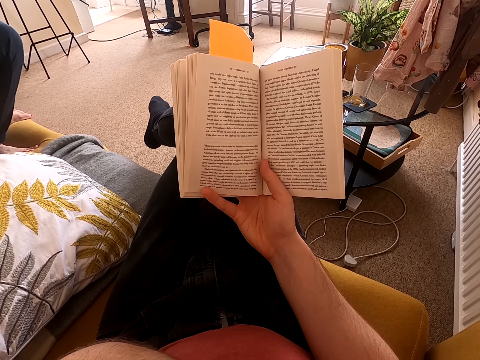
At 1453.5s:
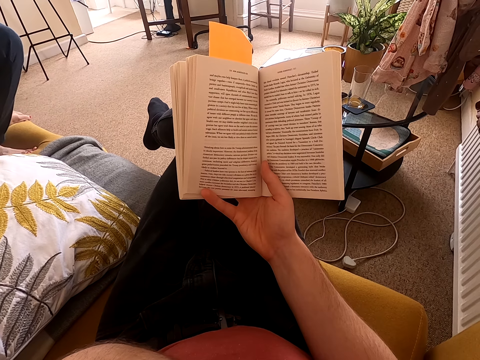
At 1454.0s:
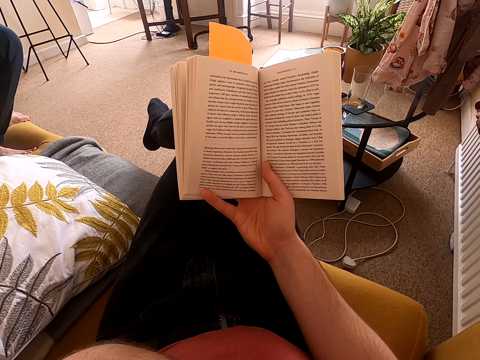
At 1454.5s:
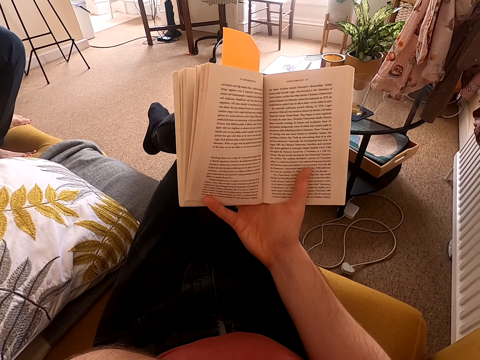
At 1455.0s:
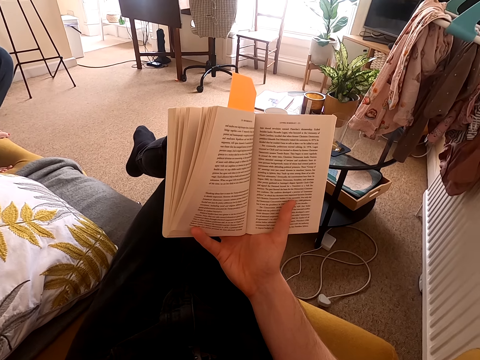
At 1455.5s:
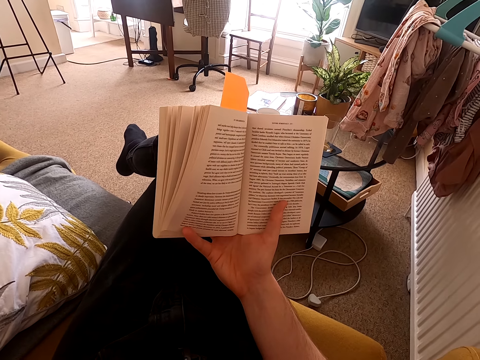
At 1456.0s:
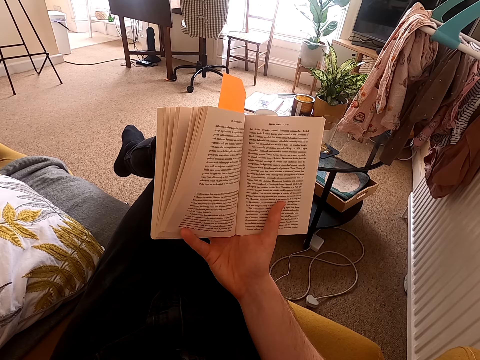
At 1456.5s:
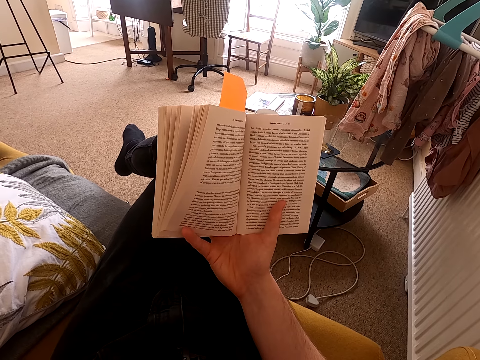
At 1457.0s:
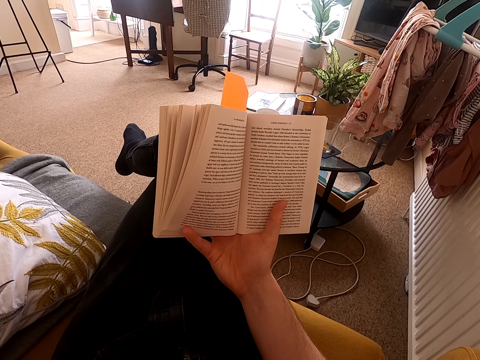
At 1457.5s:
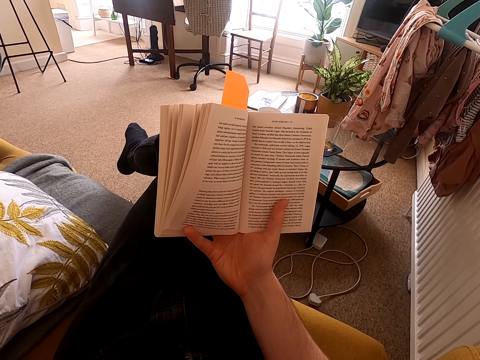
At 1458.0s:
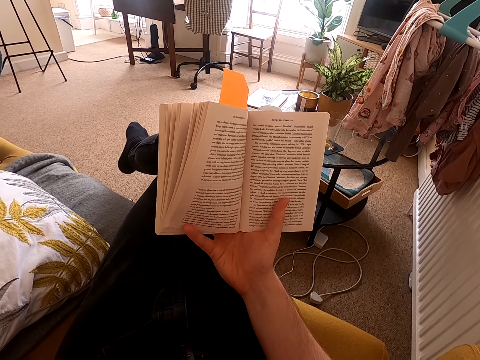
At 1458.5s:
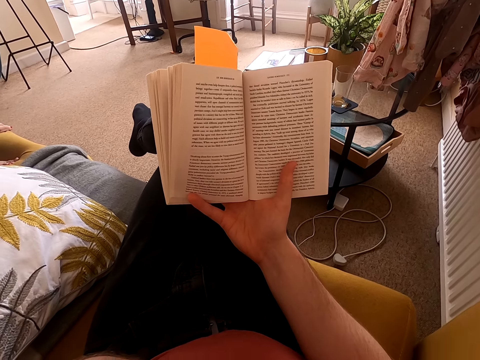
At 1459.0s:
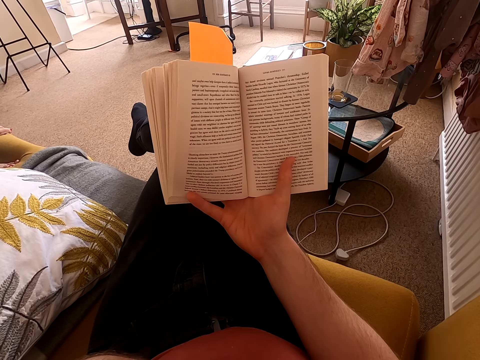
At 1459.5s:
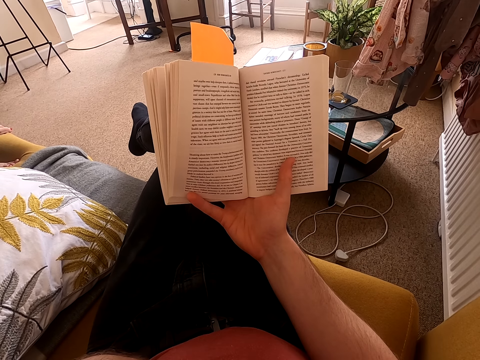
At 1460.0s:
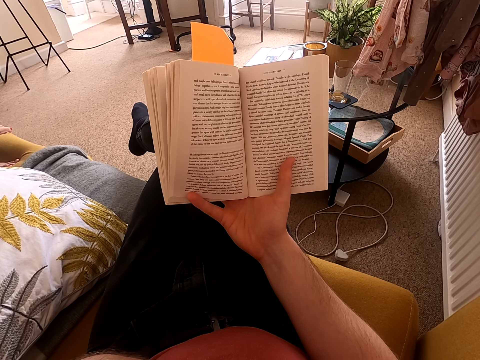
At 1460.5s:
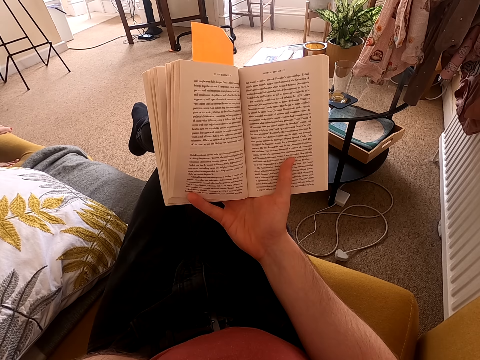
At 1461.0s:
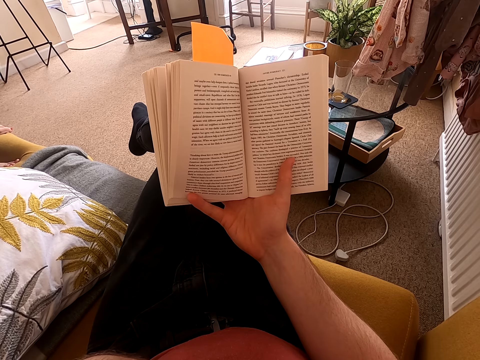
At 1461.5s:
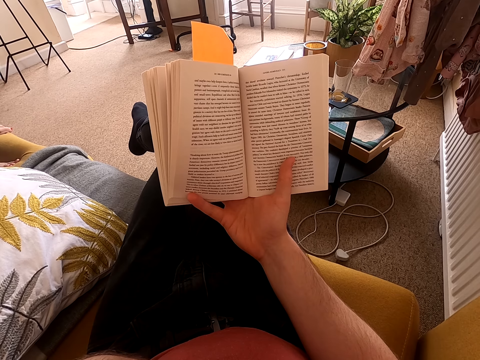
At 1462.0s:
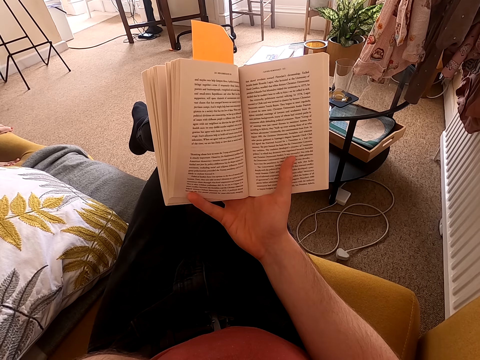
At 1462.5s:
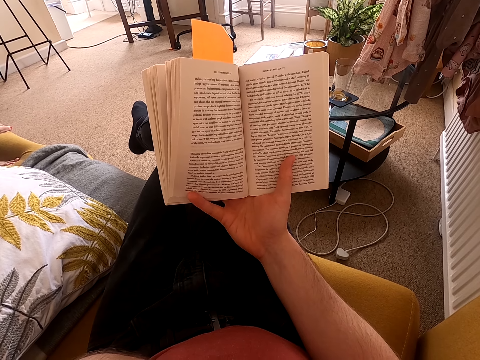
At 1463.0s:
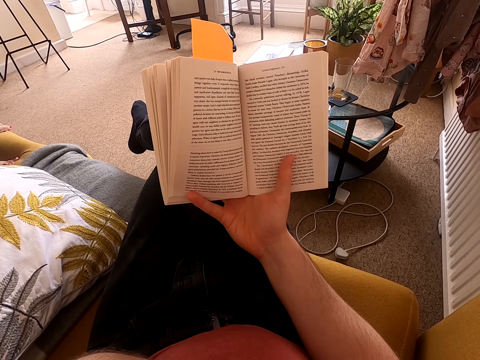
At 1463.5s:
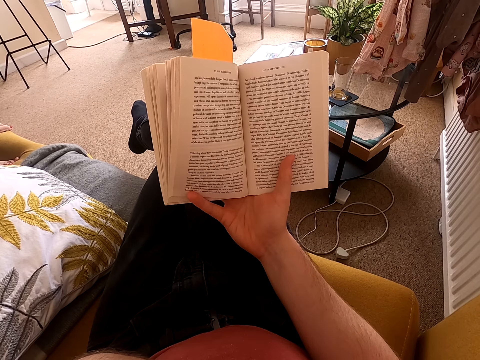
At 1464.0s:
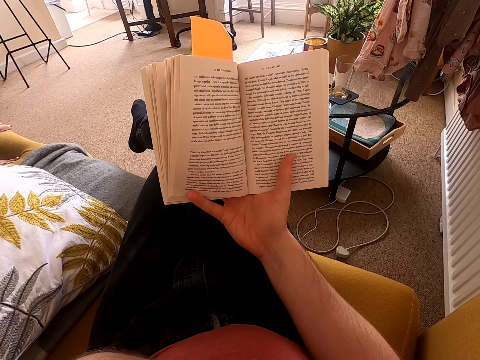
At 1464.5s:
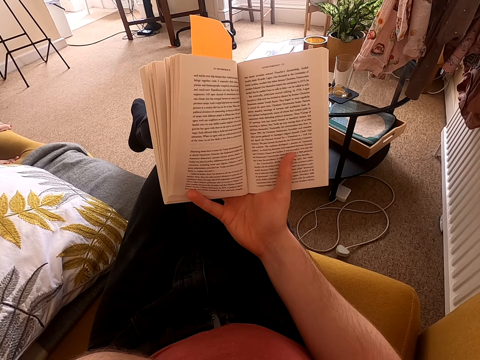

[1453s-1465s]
The camera wearer moves his right thumb. He looks around a room. He reads a book. He holds the book with his right hand. He reads the book.

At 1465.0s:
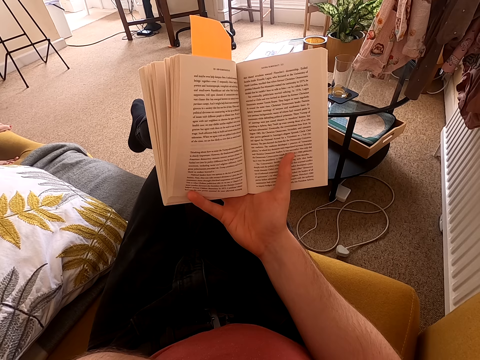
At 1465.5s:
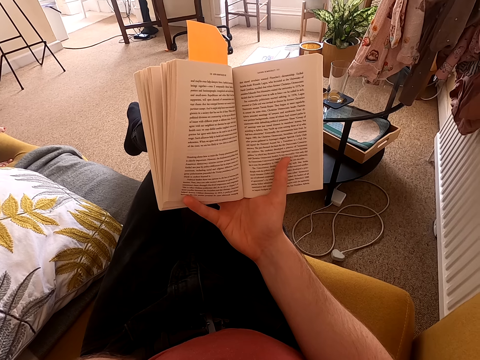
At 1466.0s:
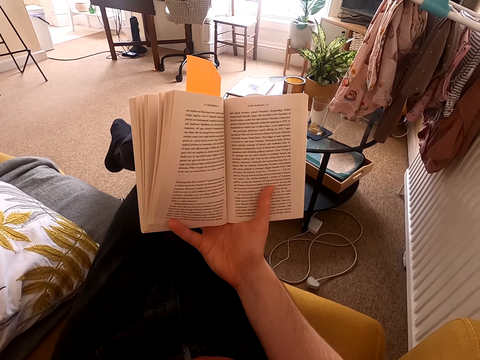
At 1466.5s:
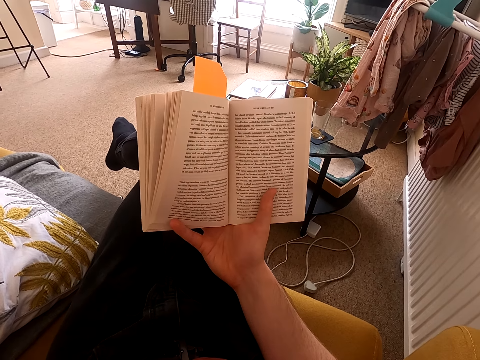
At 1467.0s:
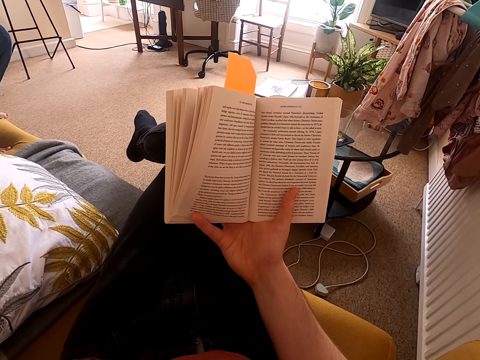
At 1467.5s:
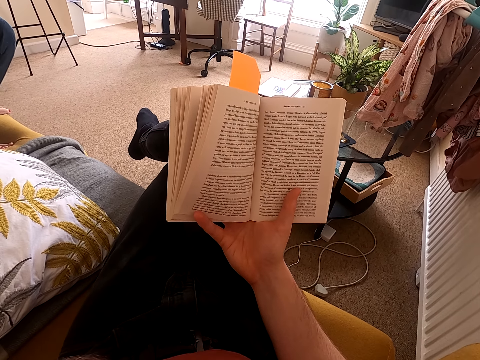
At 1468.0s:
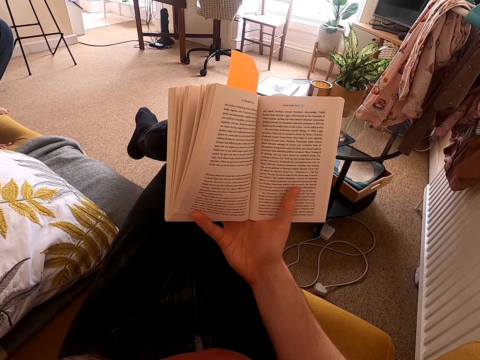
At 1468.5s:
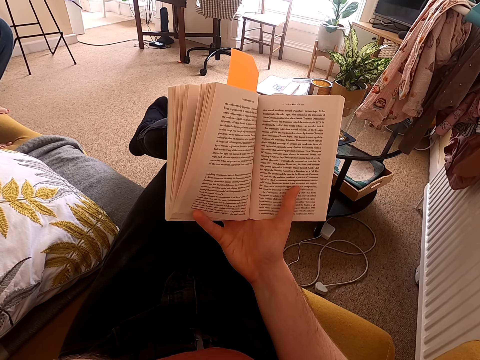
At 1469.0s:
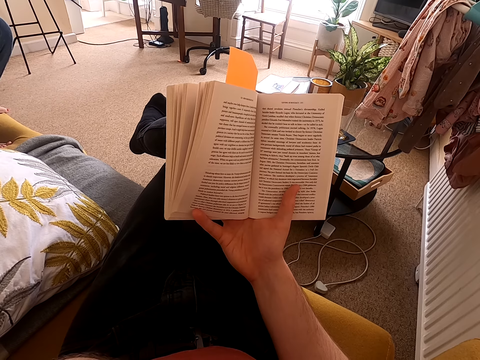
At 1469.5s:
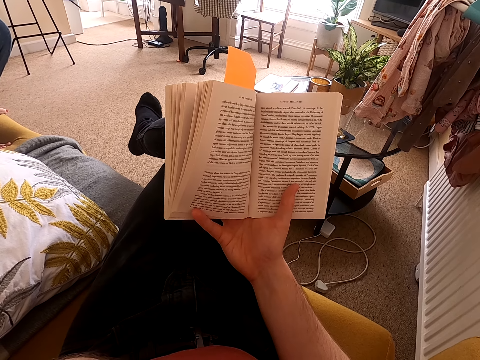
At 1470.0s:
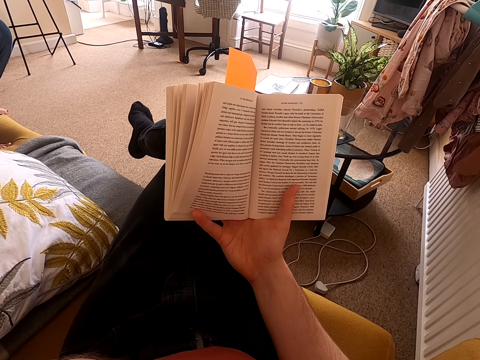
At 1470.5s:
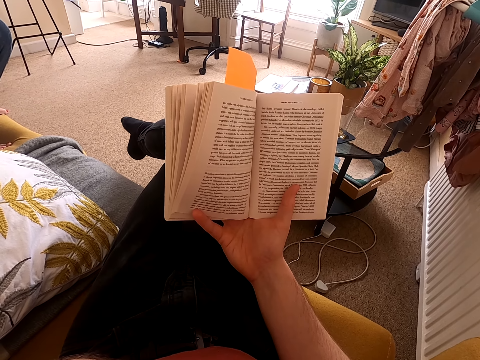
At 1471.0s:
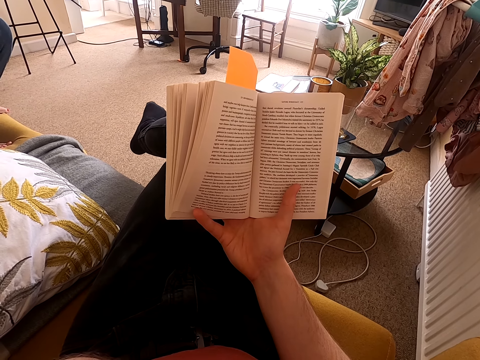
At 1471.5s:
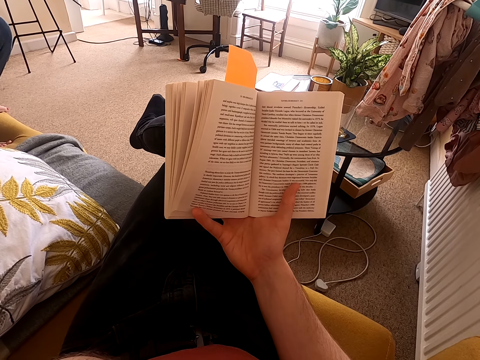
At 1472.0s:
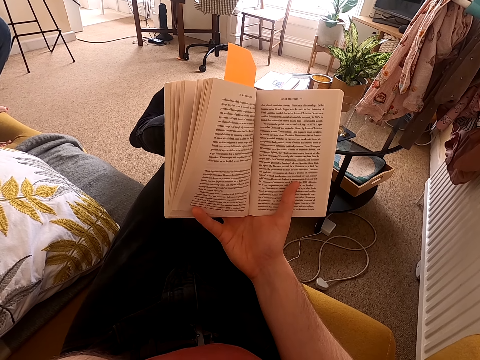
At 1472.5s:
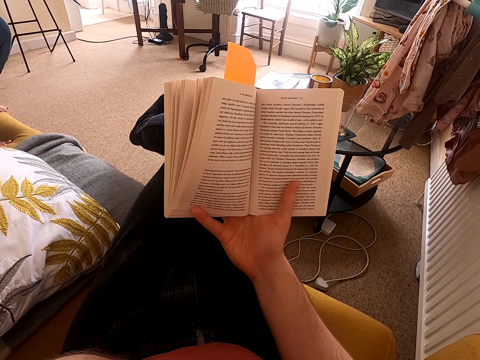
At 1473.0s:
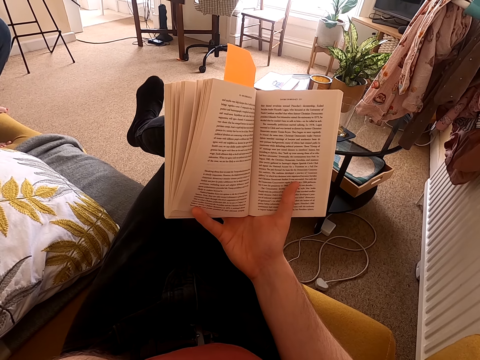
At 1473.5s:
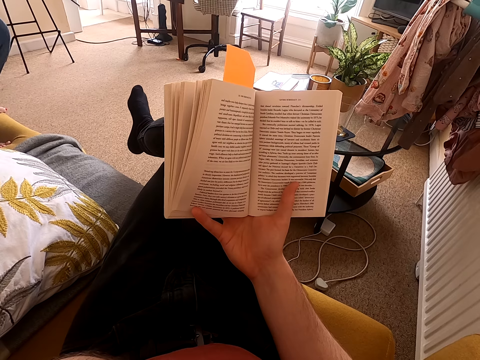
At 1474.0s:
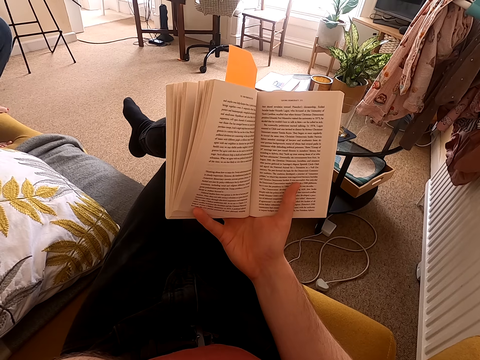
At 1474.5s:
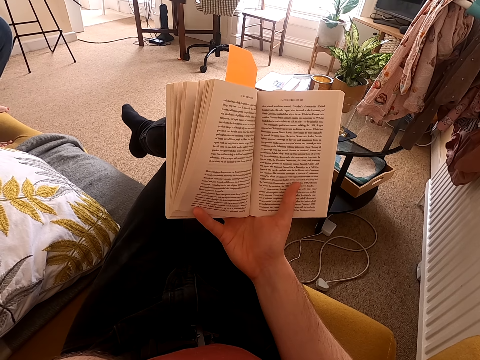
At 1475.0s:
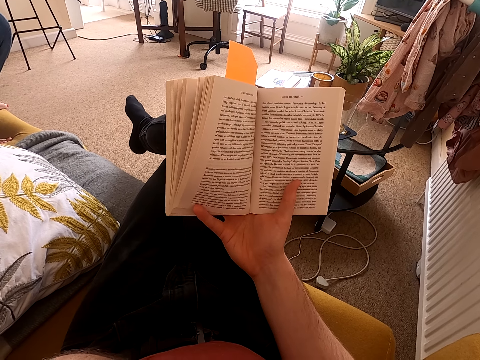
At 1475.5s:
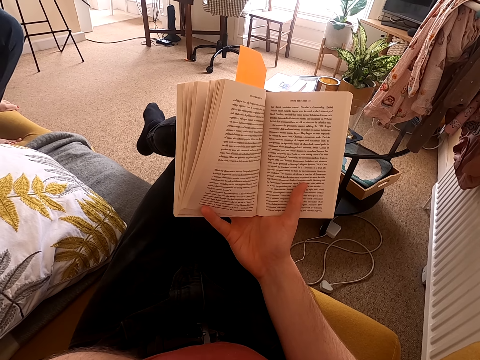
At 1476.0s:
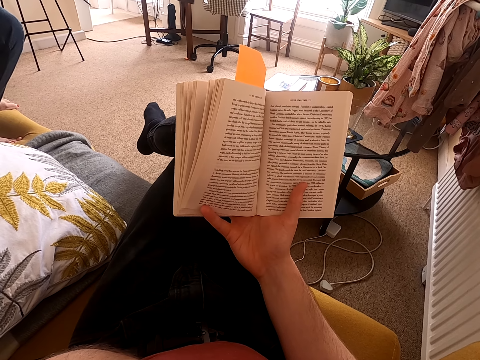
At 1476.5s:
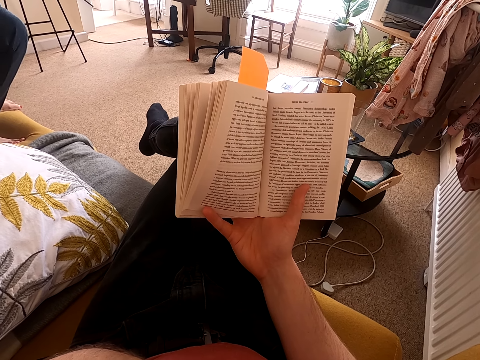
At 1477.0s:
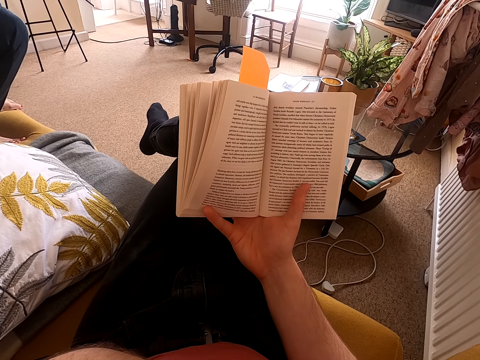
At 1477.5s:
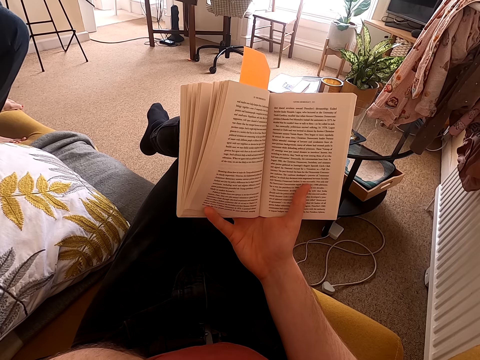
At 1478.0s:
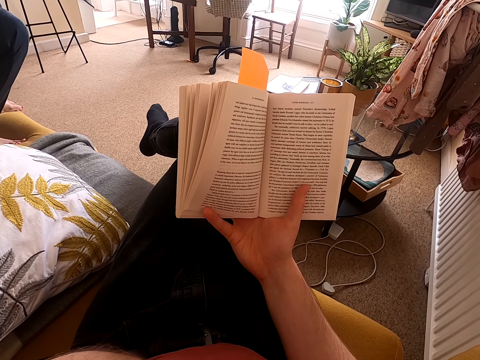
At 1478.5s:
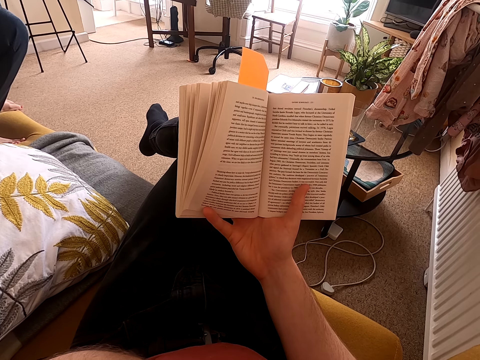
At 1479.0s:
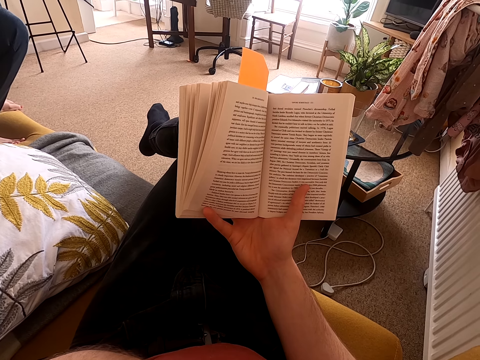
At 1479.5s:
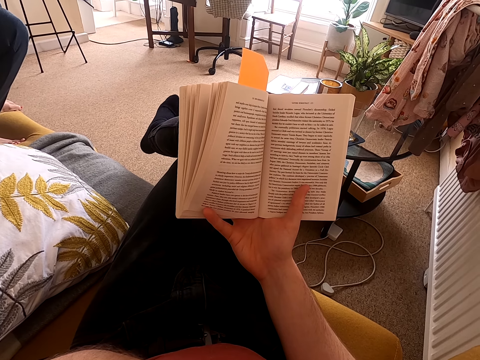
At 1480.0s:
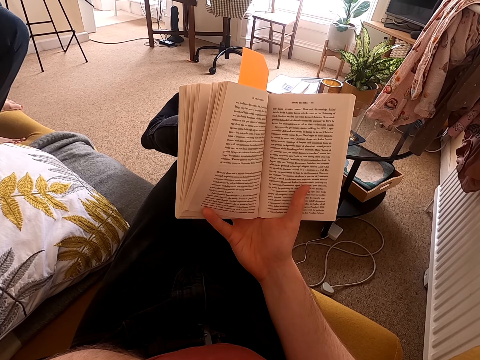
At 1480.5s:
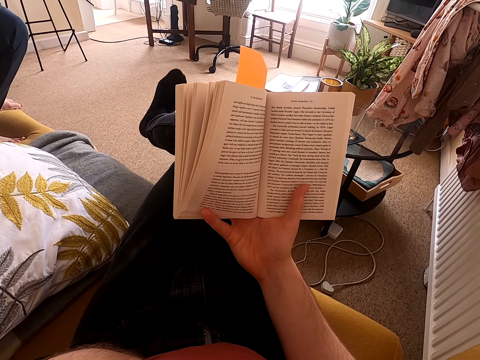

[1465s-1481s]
The camera wearer looks around a room. He moves his feet. He moves his right toe. He holds the book with his right hand and reads the book.
